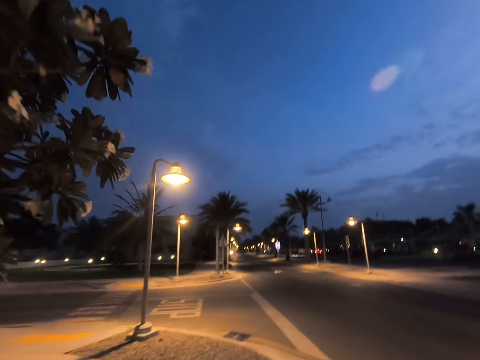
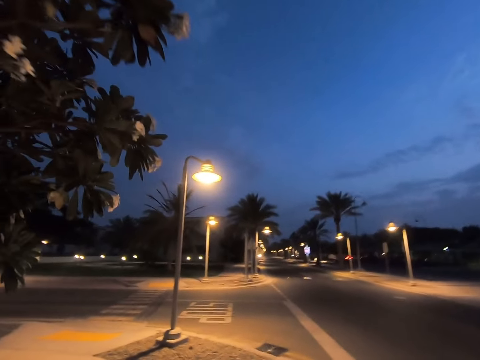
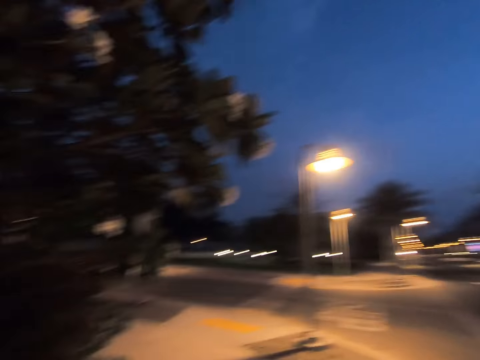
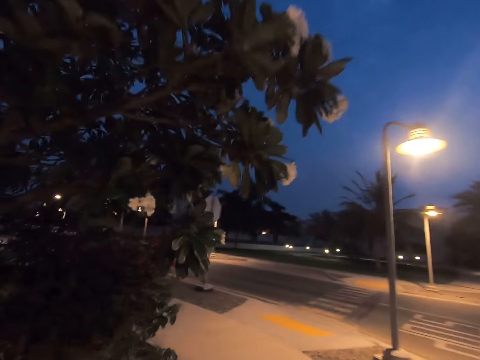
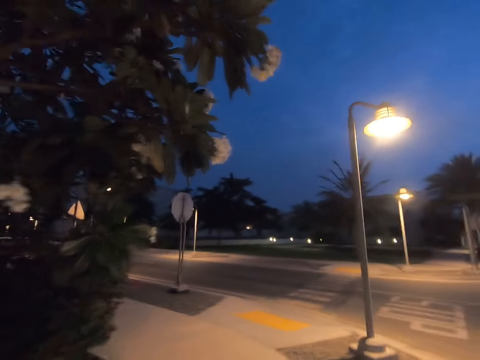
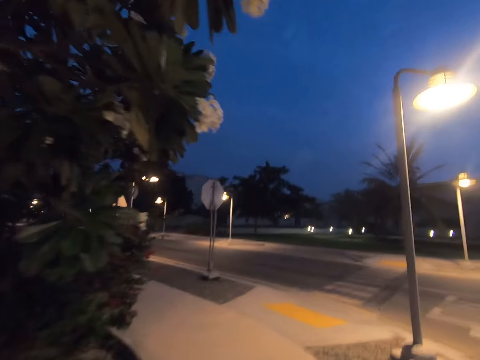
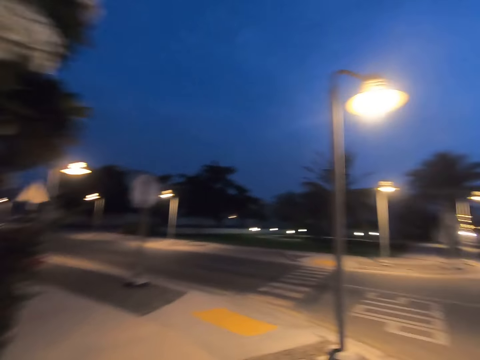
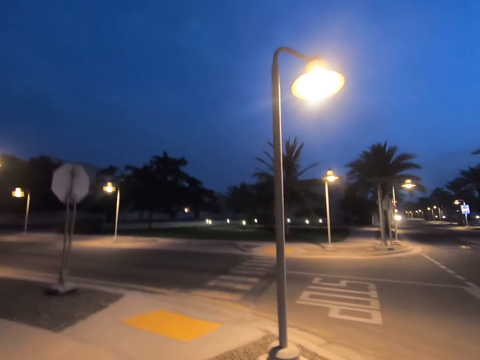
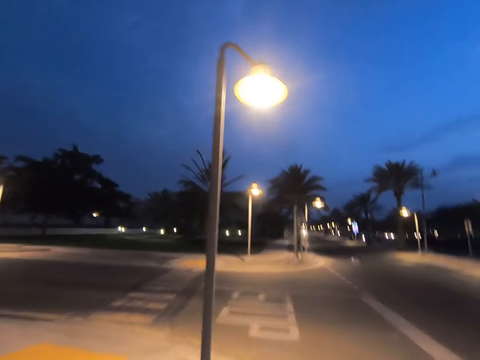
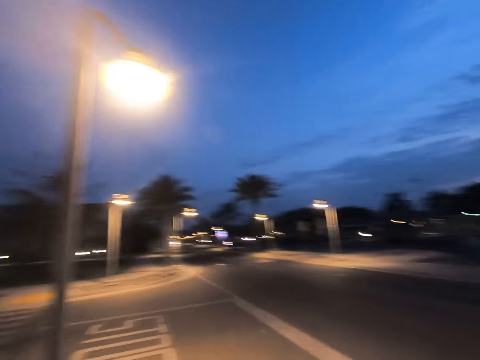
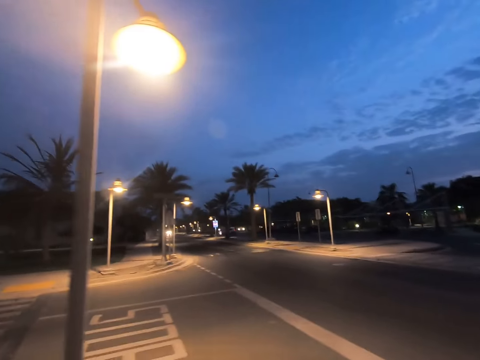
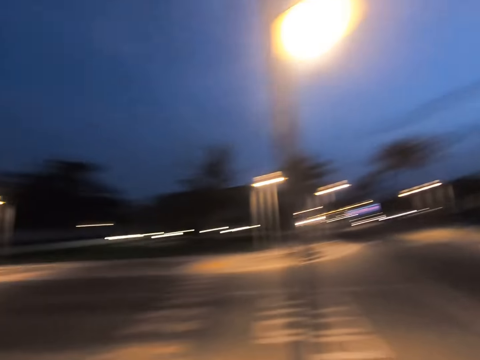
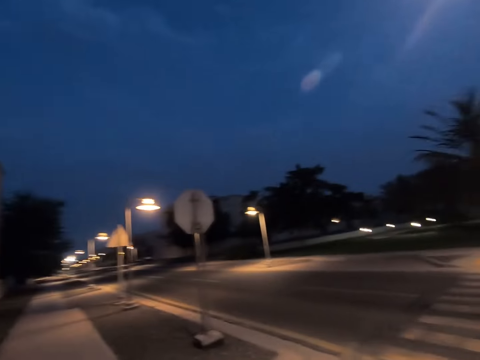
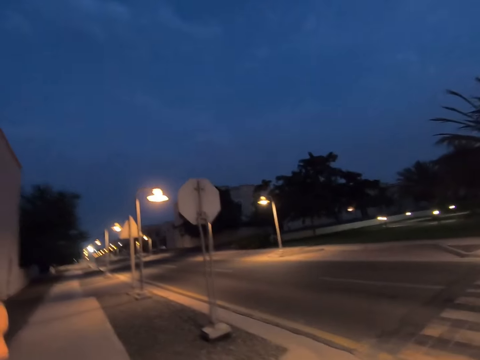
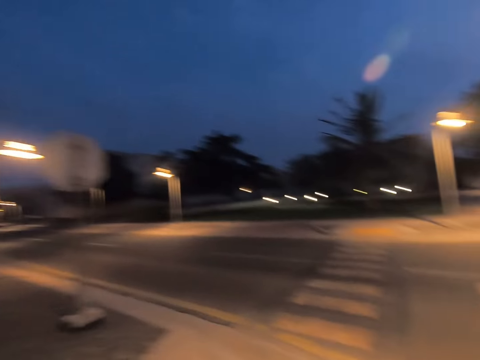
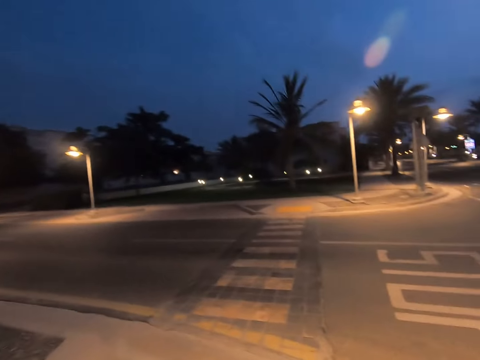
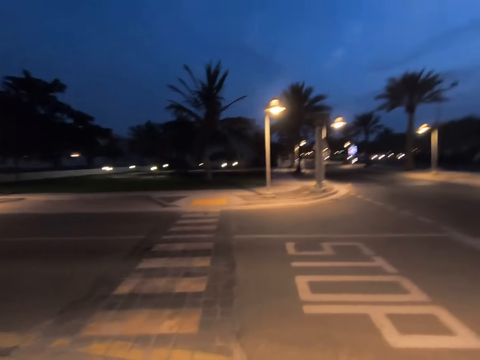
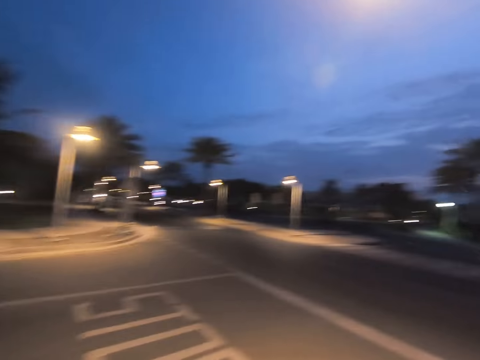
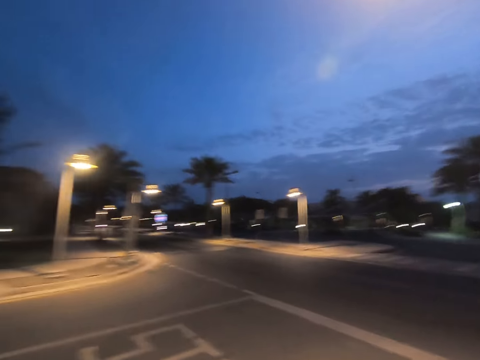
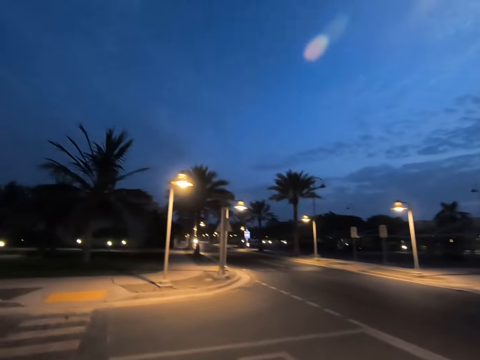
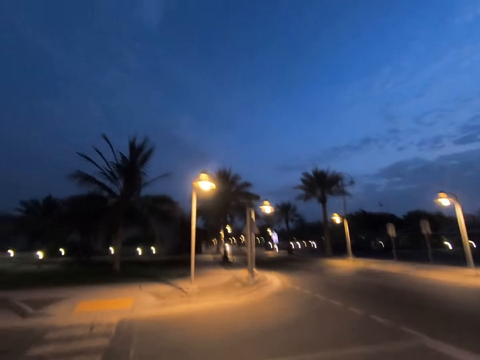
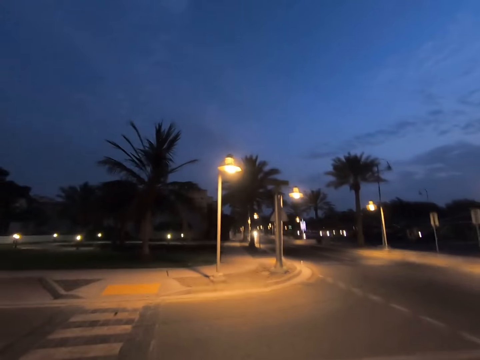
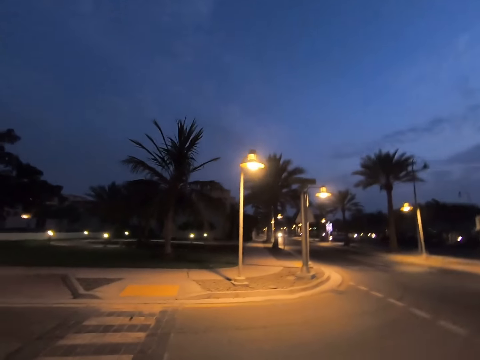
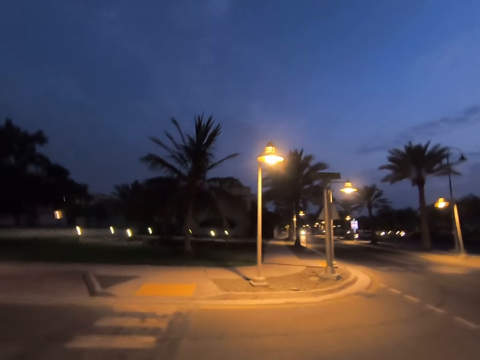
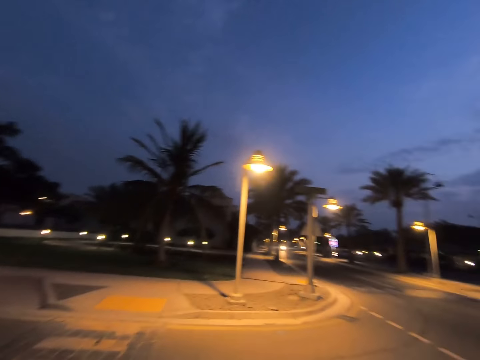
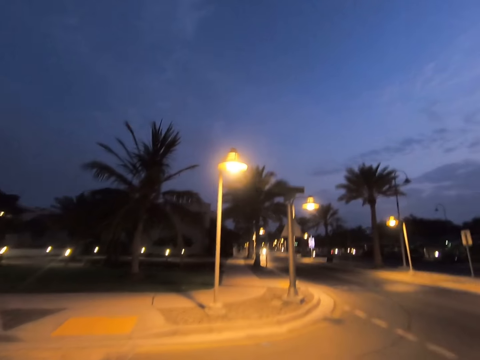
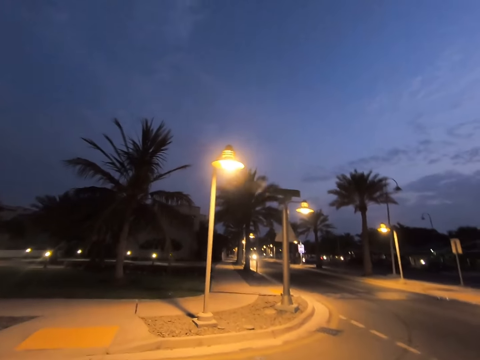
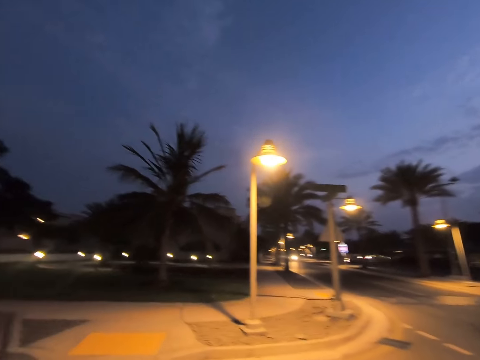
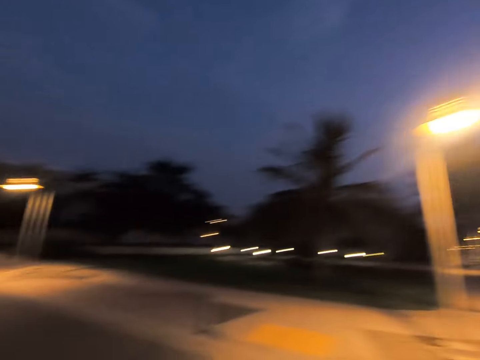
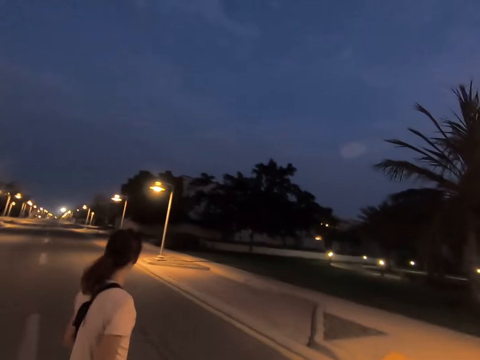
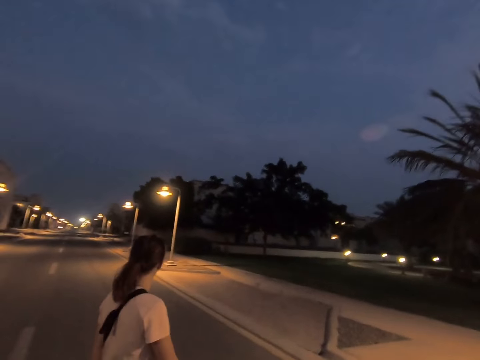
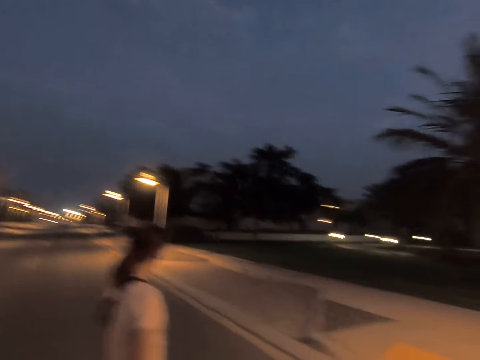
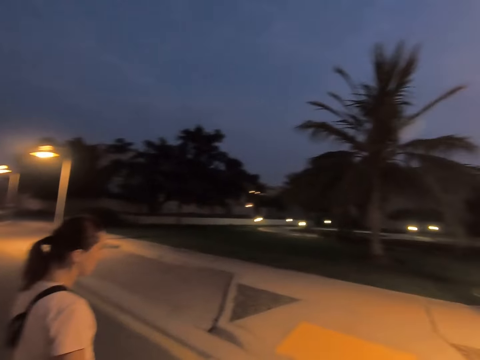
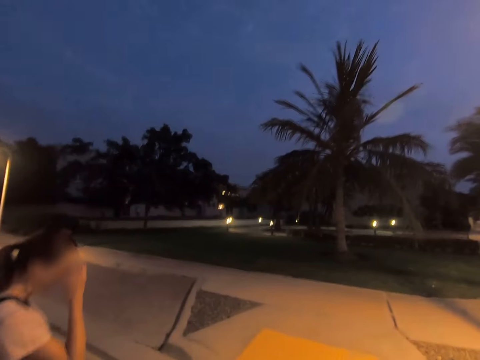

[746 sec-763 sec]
The camera wearer looks around. They cross the street road. They gaze at a woman. They cross the street road with the woman and a child.

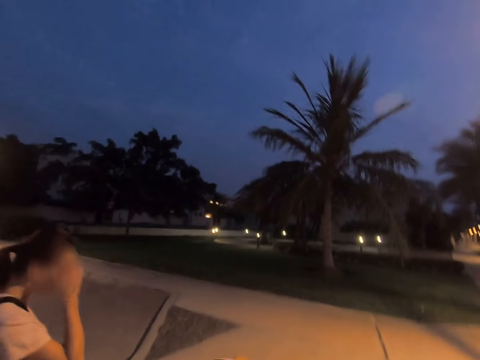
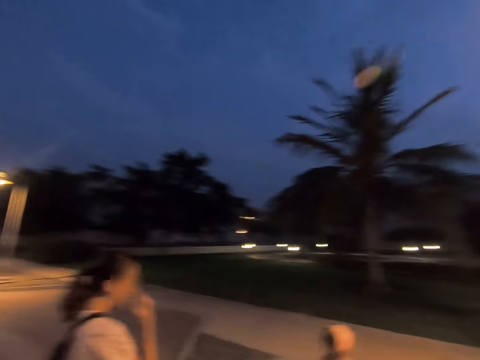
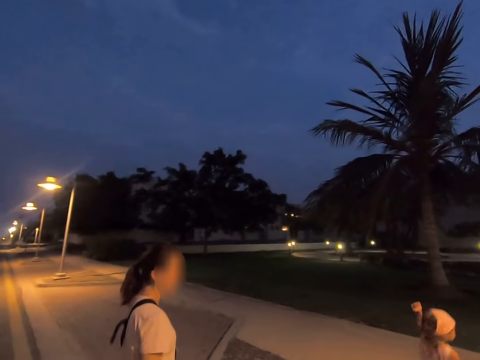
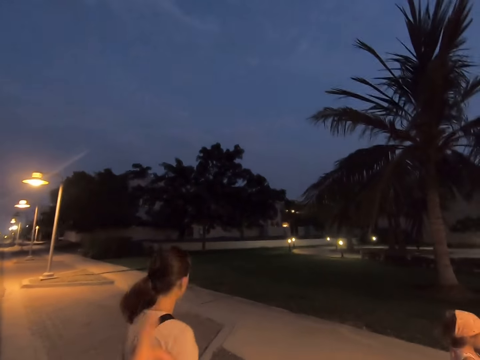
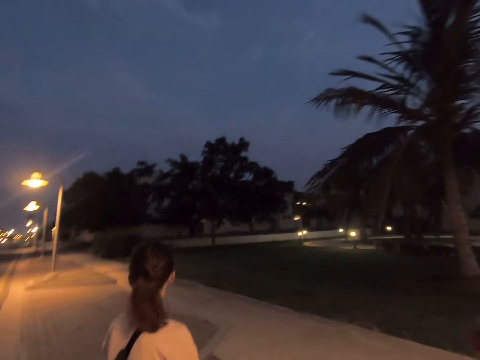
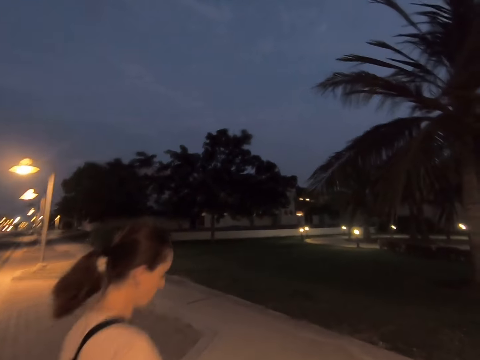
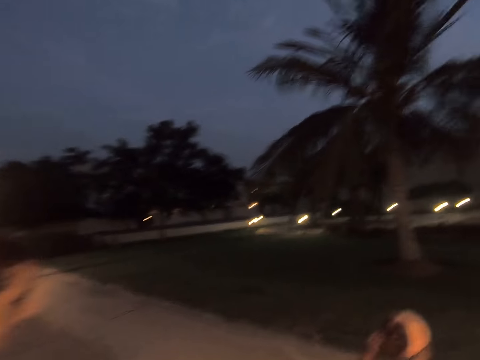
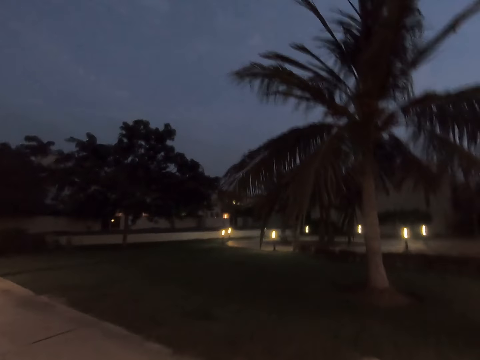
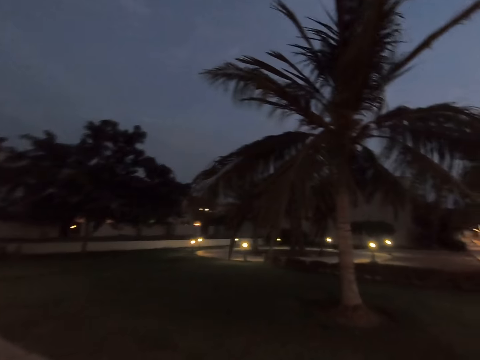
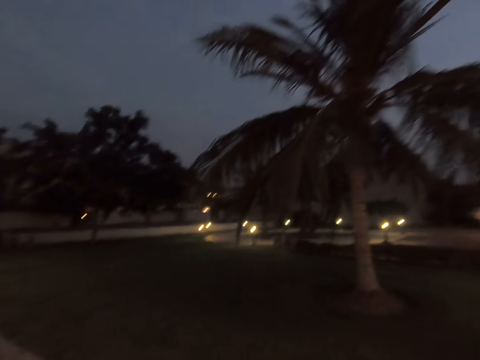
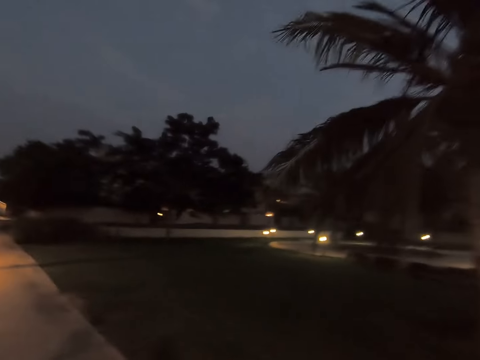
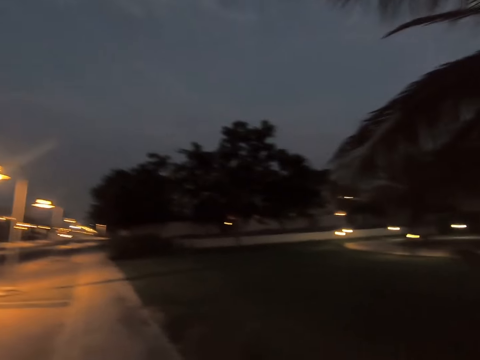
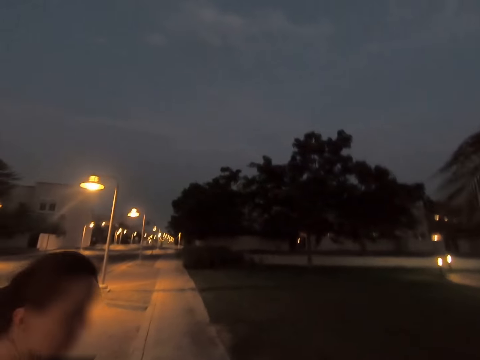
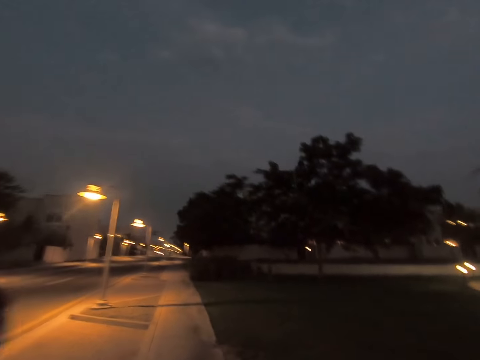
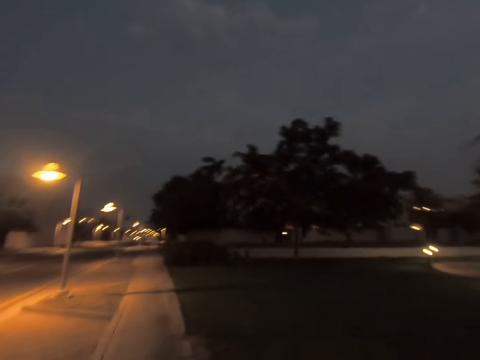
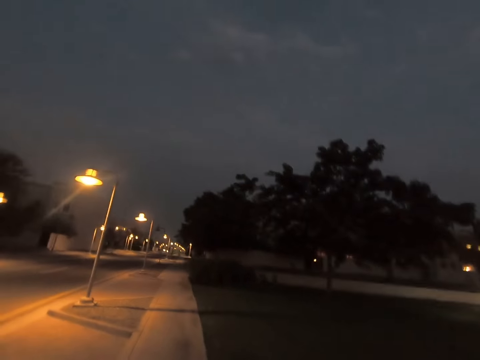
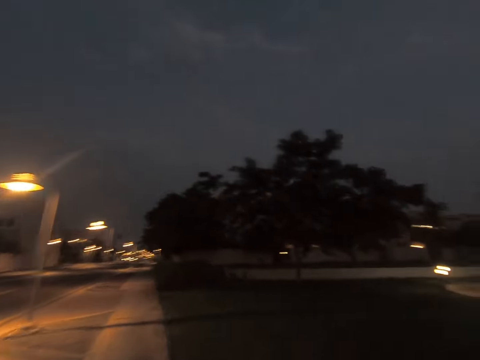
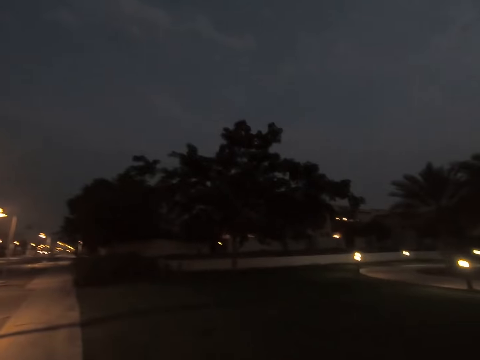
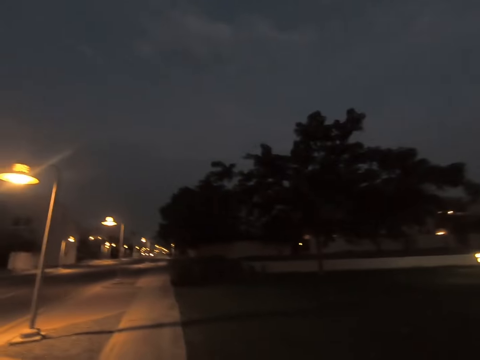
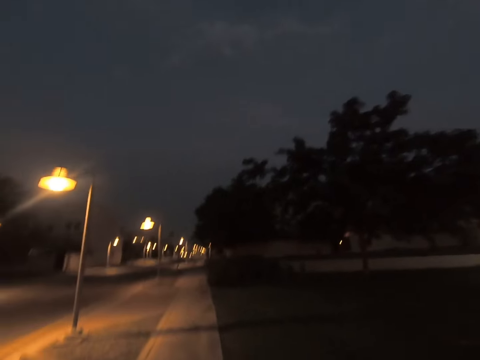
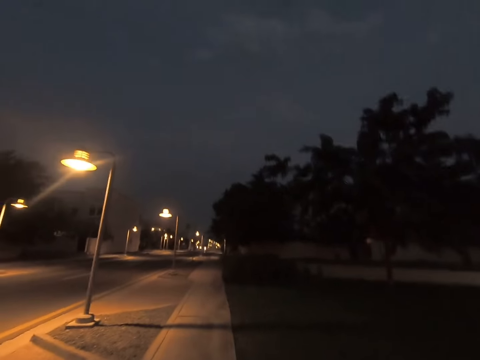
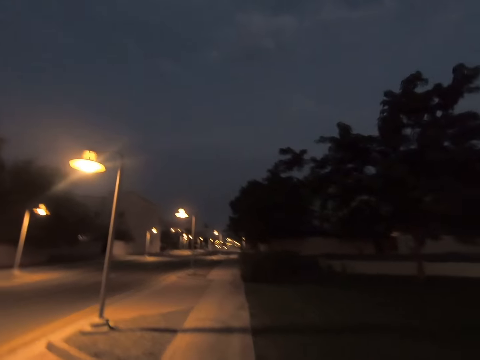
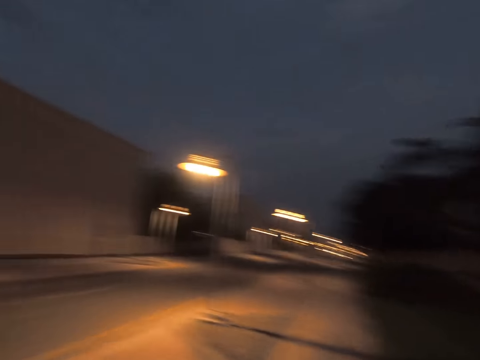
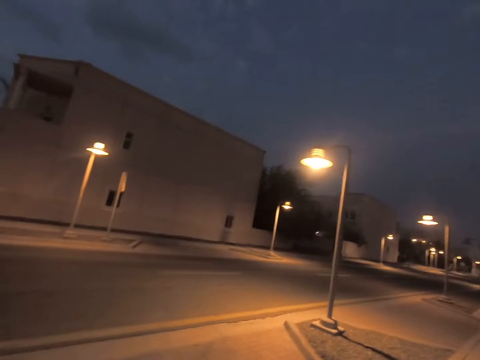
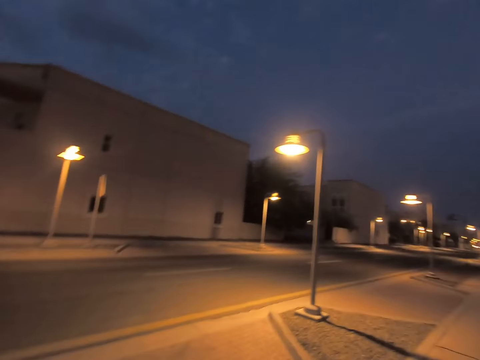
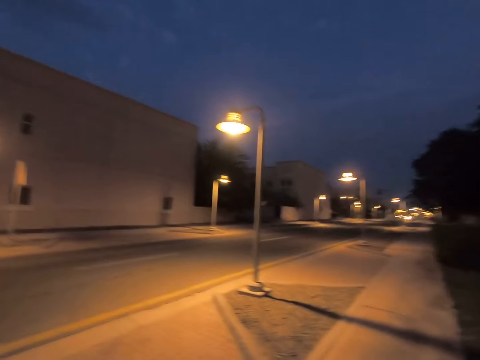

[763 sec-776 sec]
The camera wearer looks at a woman and another woman. They walk on the sidewalk alongside a woman. They walk on the sidewalk. They look around.
